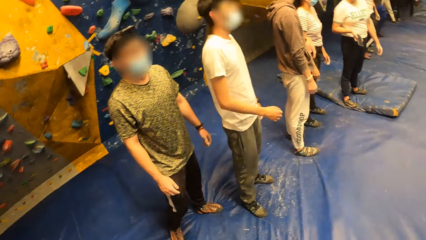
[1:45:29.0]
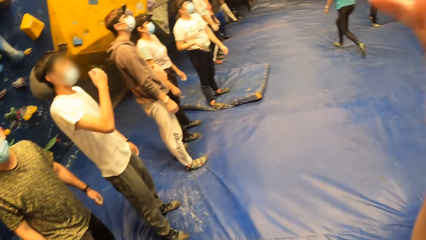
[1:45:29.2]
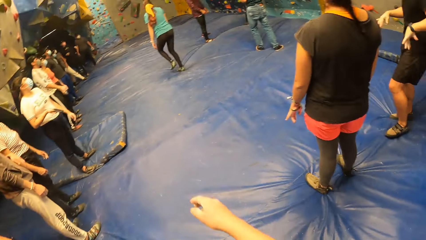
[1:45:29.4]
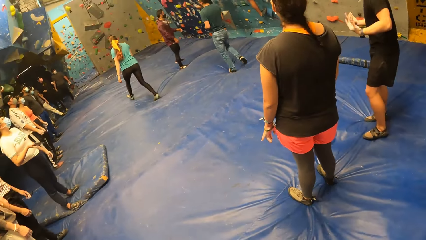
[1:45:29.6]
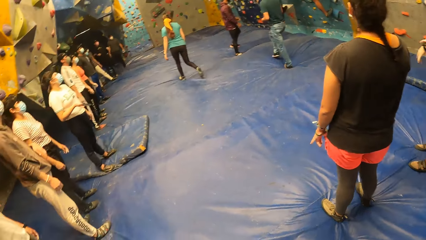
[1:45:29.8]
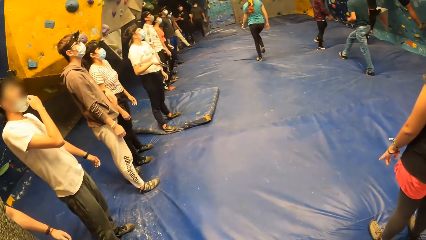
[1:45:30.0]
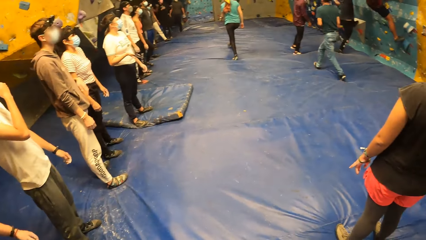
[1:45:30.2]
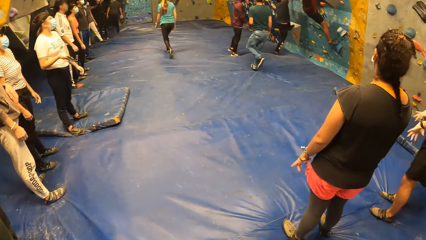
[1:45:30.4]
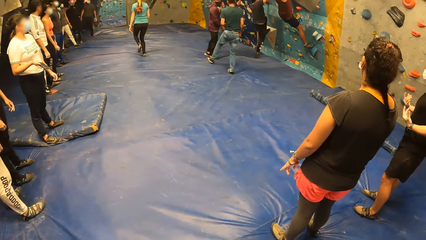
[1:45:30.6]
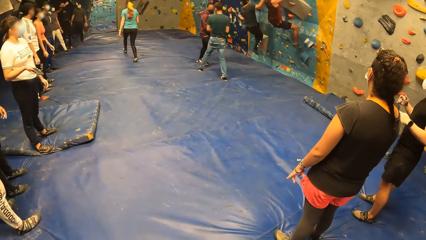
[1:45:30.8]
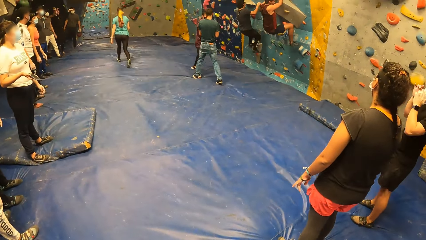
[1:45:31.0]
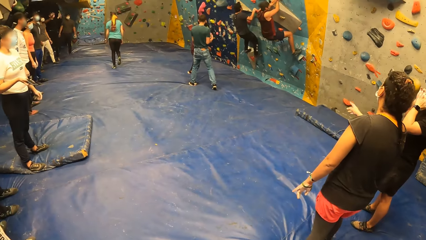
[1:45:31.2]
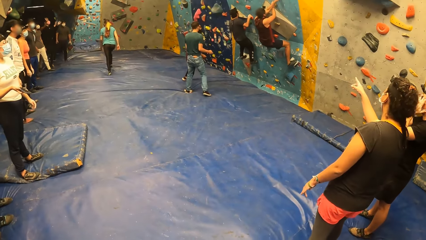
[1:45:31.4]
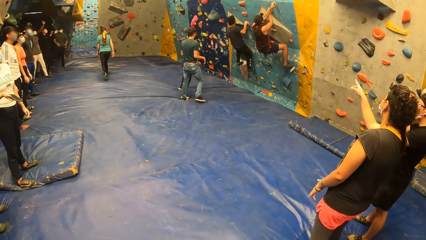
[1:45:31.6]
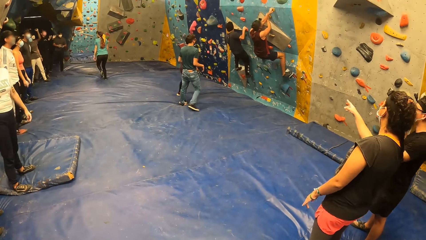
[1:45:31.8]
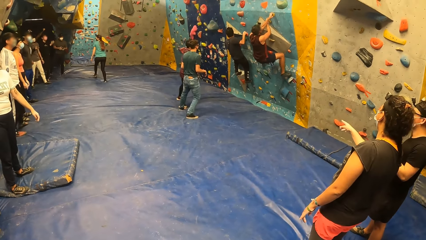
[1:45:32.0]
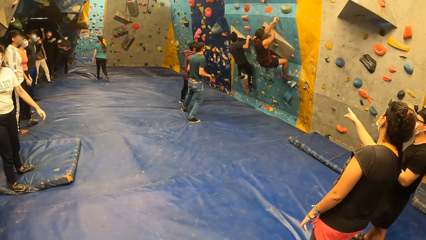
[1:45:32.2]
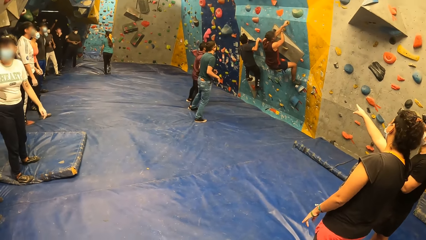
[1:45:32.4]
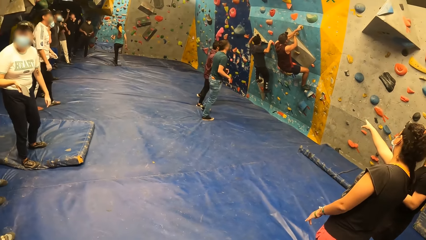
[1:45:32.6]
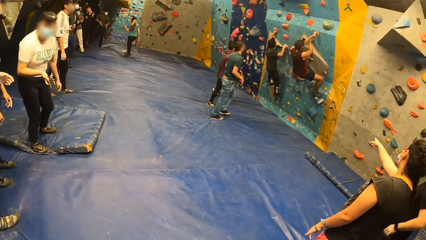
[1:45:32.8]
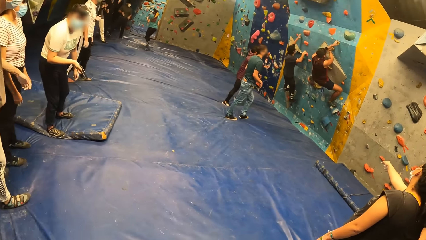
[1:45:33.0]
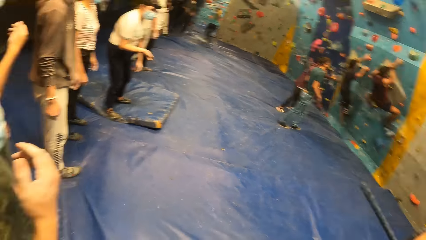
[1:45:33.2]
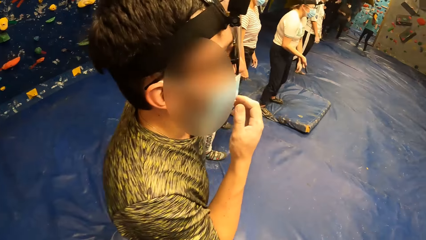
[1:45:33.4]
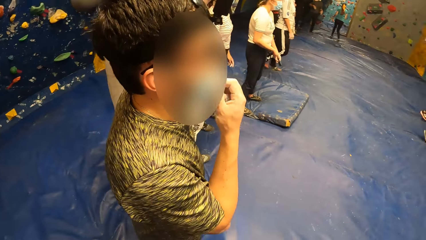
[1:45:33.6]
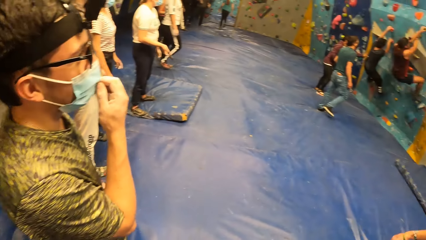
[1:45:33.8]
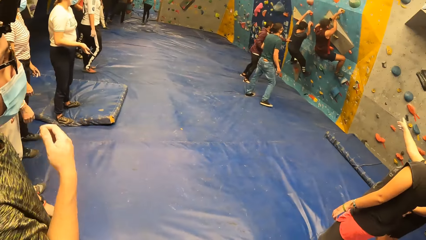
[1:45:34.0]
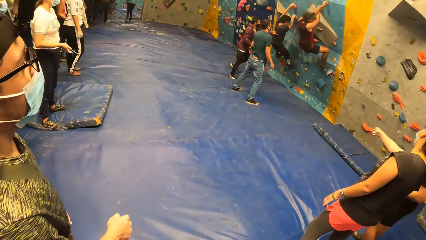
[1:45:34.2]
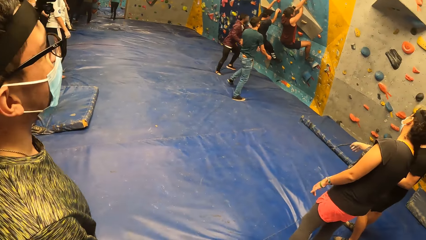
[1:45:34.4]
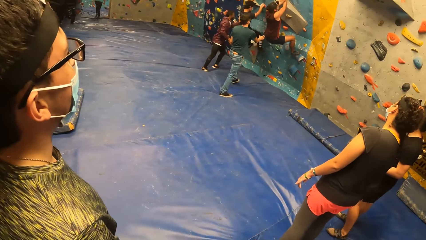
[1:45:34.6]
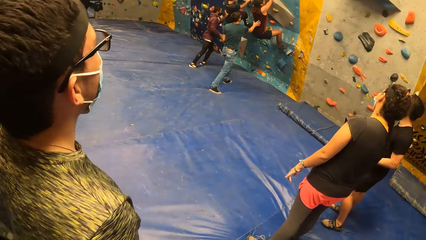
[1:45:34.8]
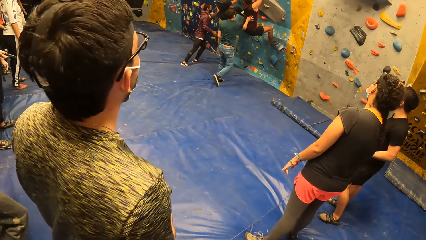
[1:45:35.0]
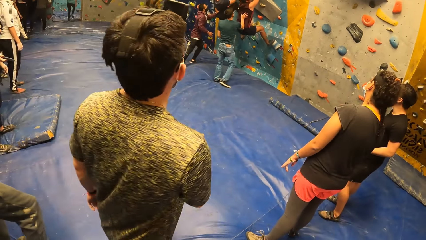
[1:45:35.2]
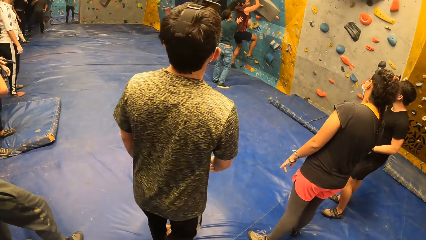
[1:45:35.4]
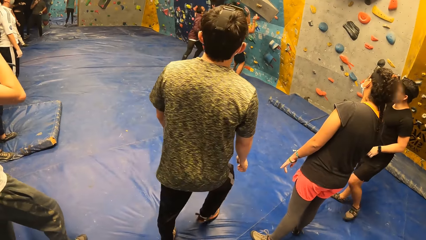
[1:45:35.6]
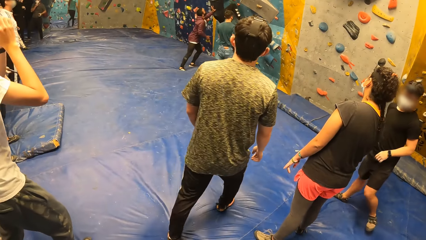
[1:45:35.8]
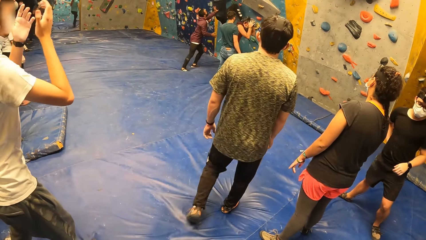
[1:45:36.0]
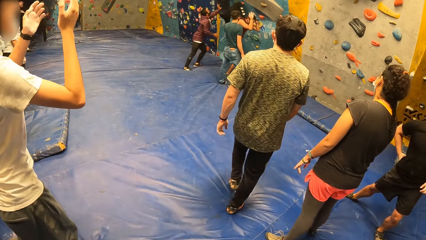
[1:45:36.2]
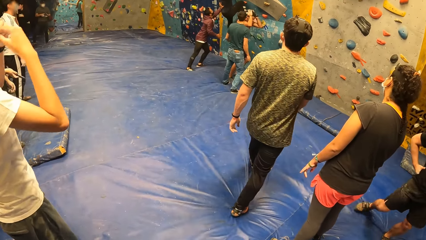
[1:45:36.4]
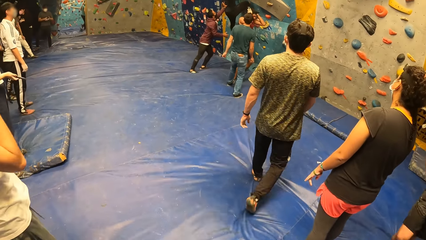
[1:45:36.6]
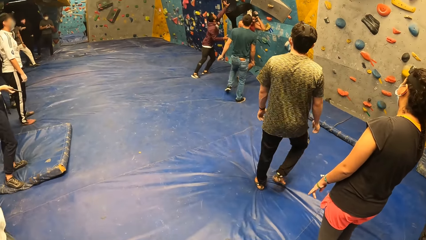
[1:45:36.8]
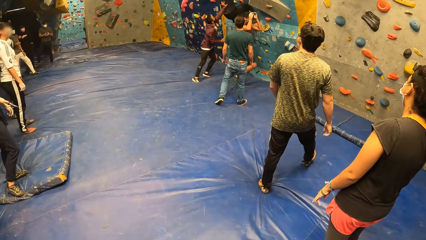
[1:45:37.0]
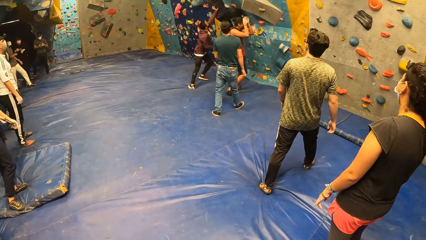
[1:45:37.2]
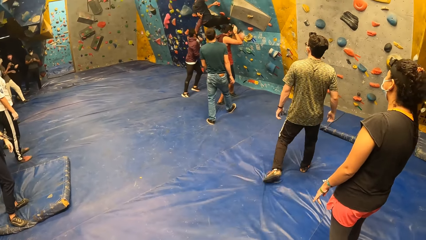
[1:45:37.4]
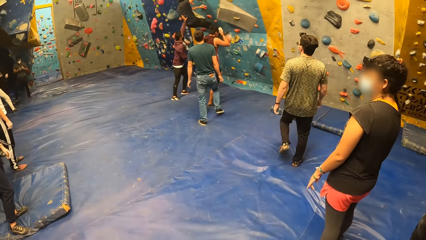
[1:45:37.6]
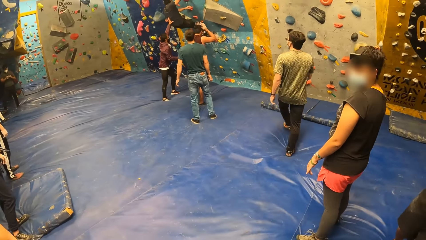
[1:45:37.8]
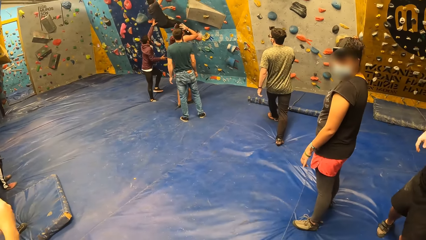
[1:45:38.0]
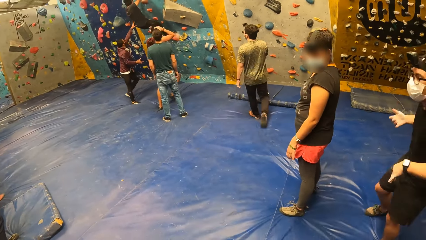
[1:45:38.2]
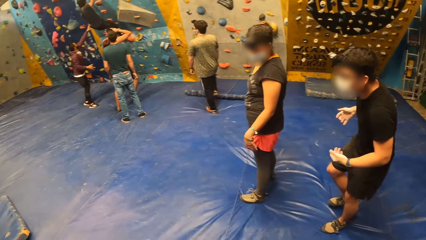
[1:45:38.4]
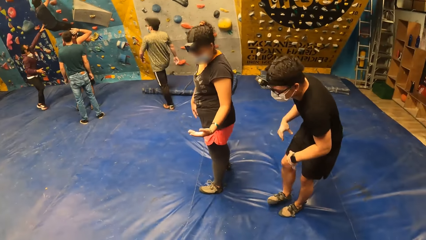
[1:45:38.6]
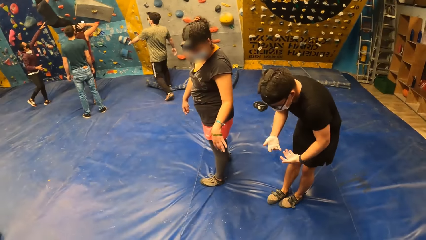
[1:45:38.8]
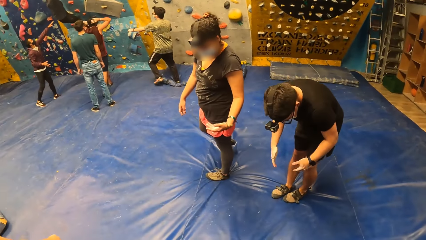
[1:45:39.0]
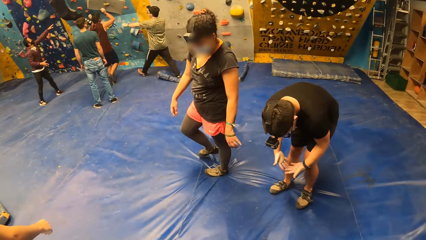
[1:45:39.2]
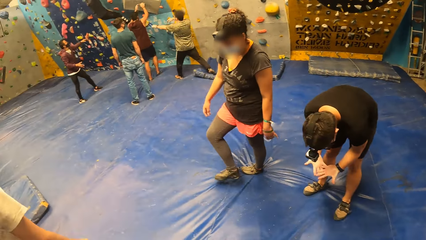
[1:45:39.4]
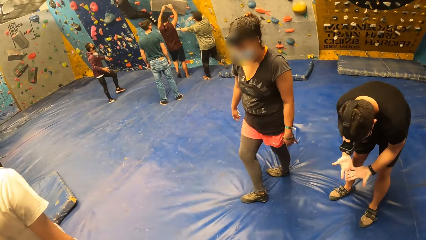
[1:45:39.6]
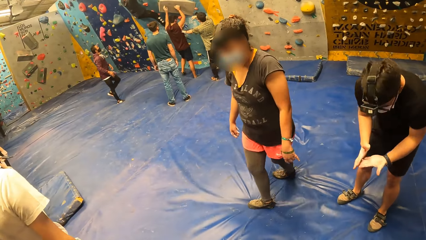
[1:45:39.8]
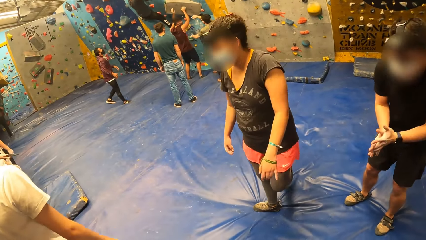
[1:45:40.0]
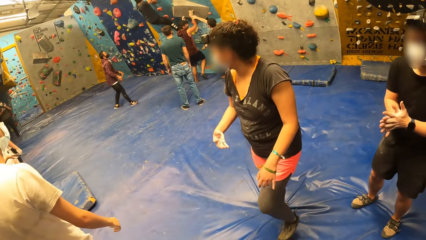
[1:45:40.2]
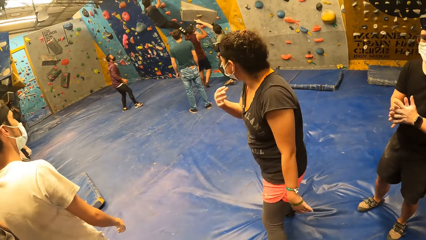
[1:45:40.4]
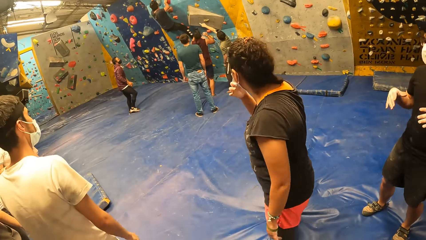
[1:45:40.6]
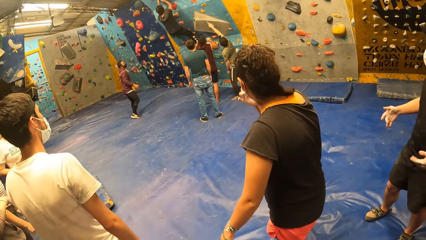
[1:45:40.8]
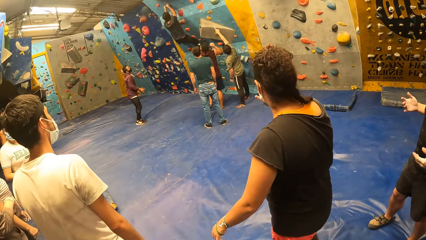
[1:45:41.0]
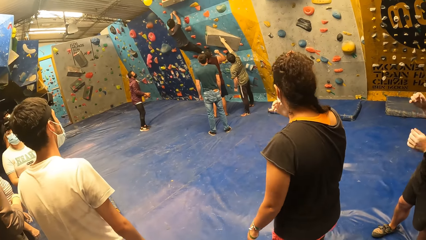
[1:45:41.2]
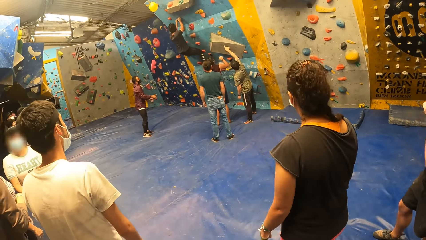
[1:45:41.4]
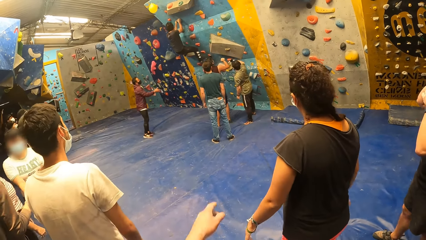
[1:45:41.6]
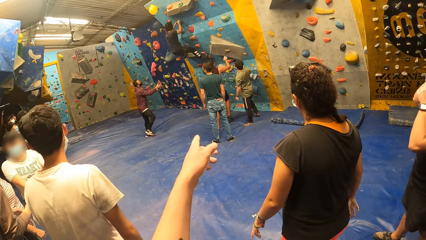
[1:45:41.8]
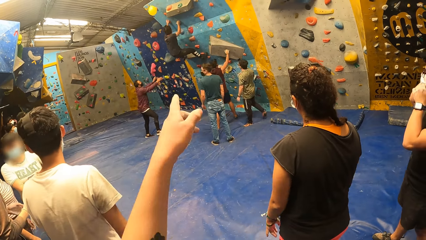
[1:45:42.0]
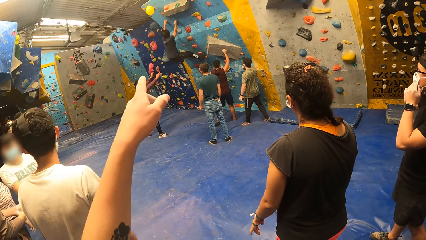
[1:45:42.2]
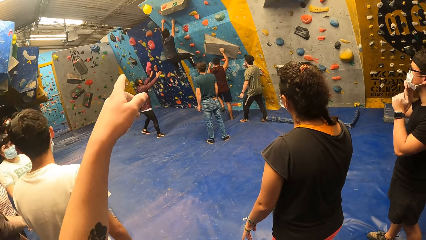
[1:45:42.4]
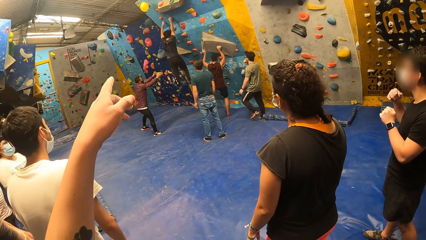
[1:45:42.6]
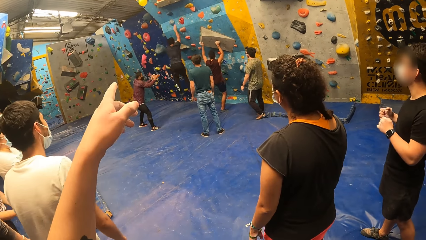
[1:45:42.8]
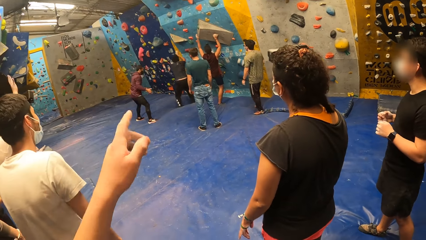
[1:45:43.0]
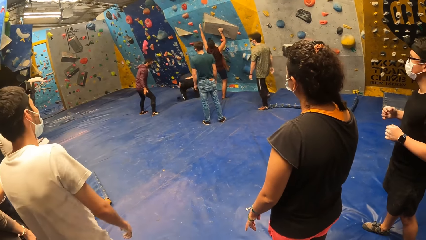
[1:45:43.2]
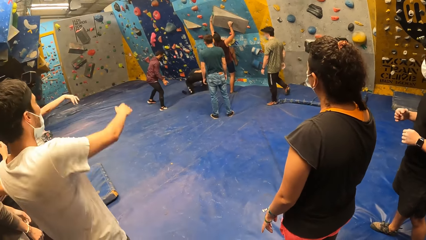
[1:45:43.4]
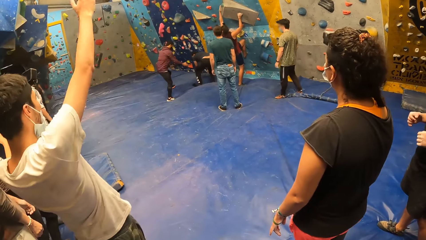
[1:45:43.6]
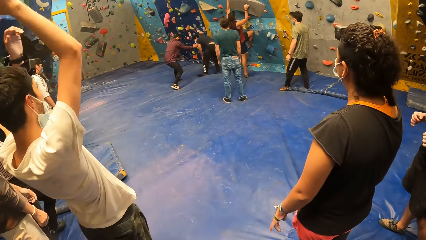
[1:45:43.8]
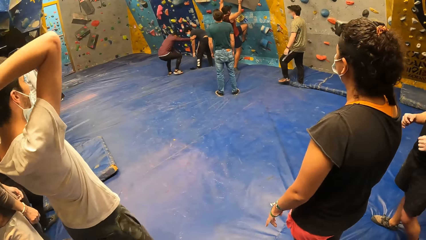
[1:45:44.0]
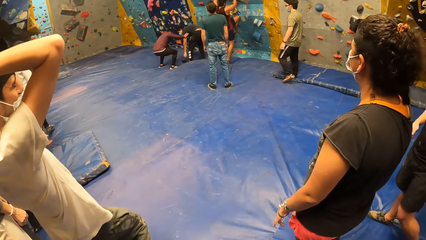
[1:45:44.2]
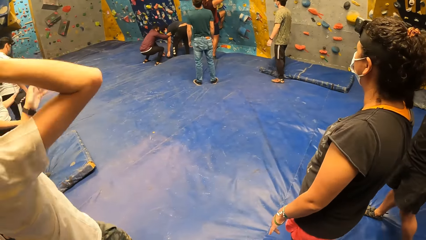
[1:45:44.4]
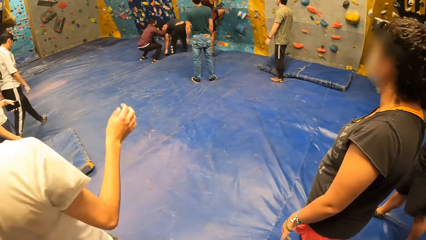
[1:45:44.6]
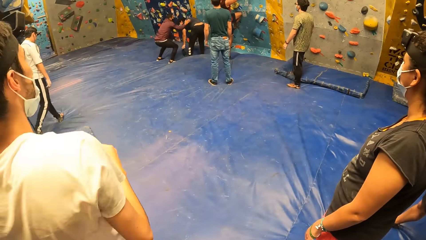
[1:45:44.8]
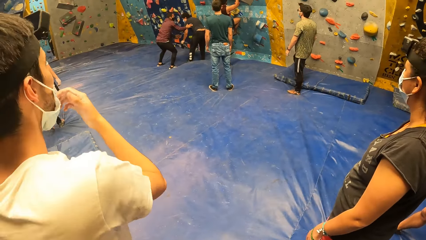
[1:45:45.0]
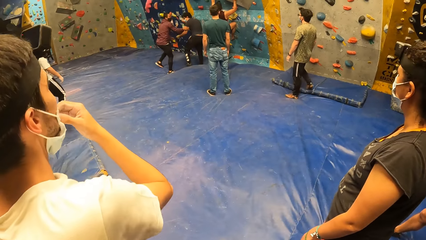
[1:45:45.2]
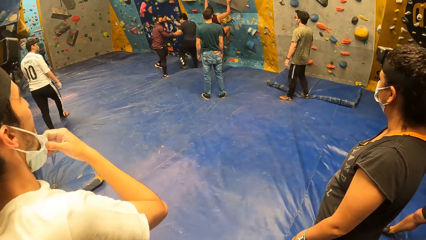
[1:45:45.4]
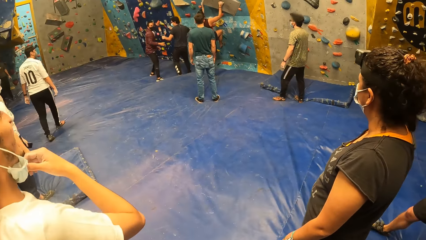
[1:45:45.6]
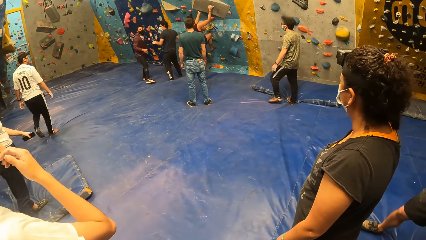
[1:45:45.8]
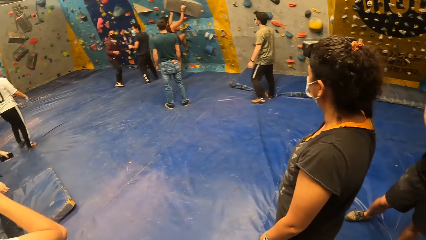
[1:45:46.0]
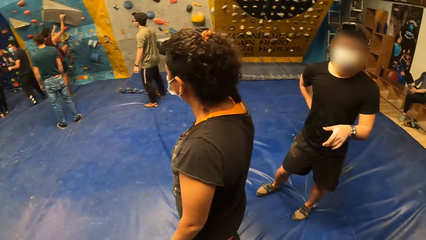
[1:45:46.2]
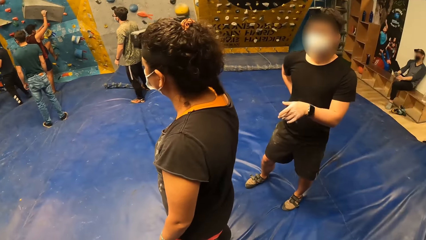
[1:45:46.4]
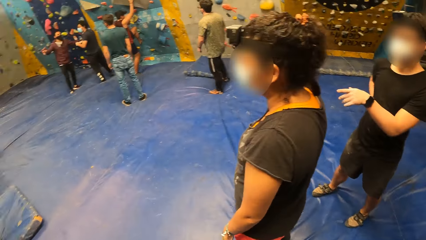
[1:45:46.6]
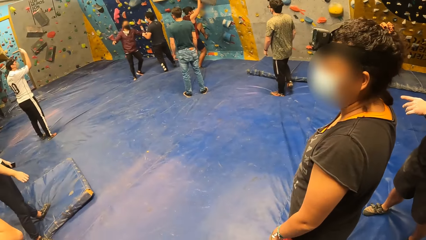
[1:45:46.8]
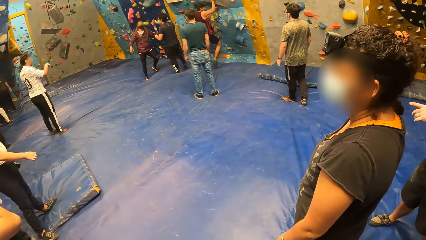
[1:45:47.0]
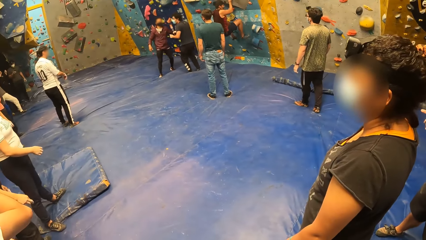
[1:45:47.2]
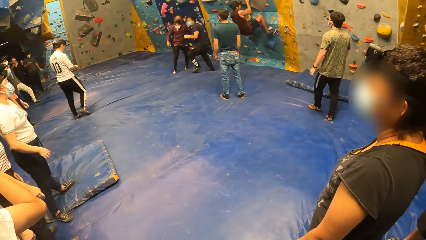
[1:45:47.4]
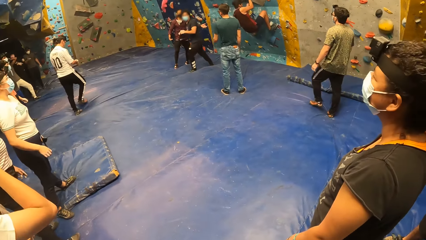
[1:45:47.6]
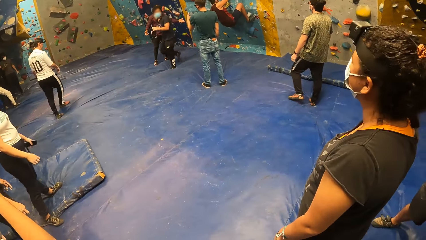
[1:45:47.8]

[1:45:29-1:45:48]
The camera wearer turns around the room. They stare at the people's activities. A man climbs the wall. Another man holds a third man. The third man drops from the wall. A fourth man walks around. The third man converses with the fourth man. The camera wearer points towards the wall with the left hand. The first man drops from the wall. The camera wearer lowers the left hand. The third man climbs the wall. A fifth man touches the first man. The camera wearer stares at the people's activities.
